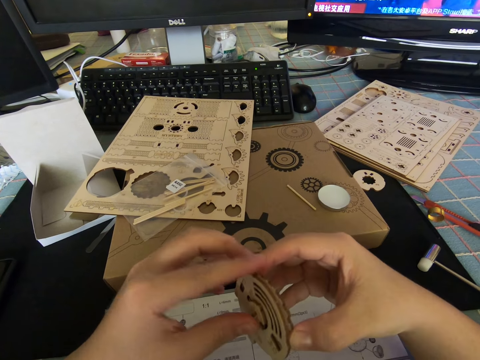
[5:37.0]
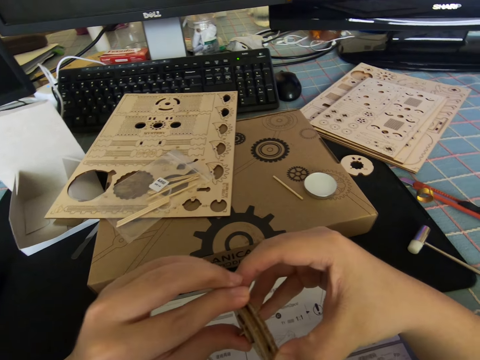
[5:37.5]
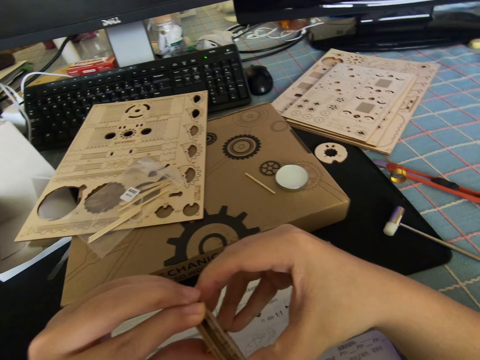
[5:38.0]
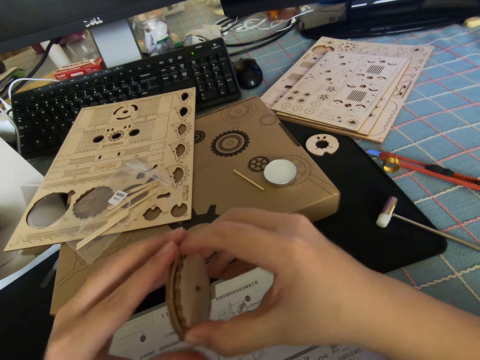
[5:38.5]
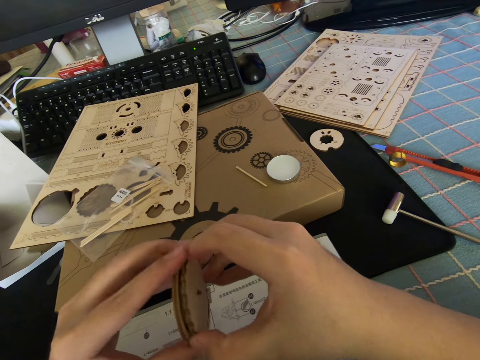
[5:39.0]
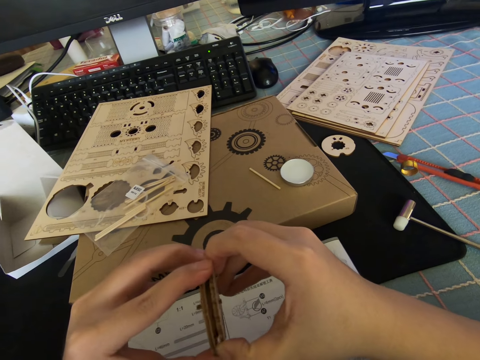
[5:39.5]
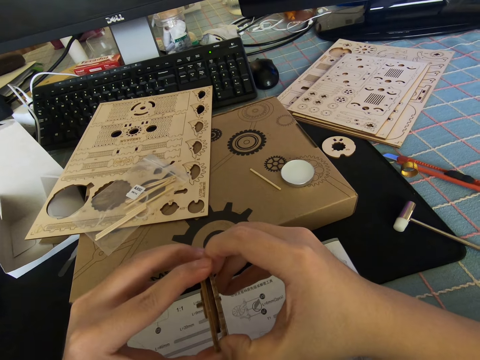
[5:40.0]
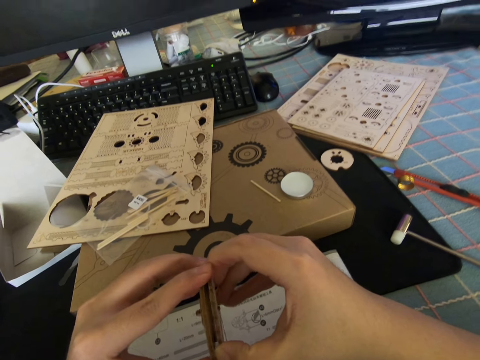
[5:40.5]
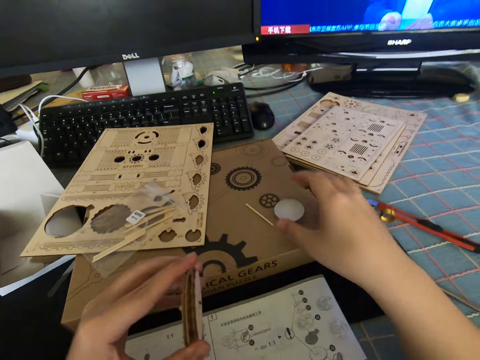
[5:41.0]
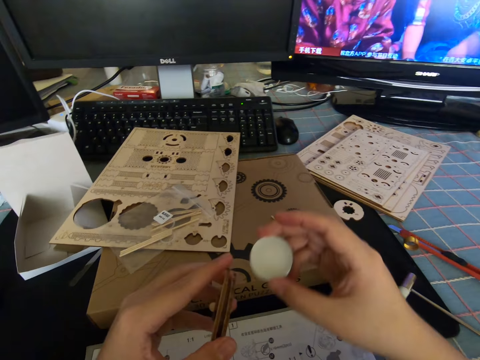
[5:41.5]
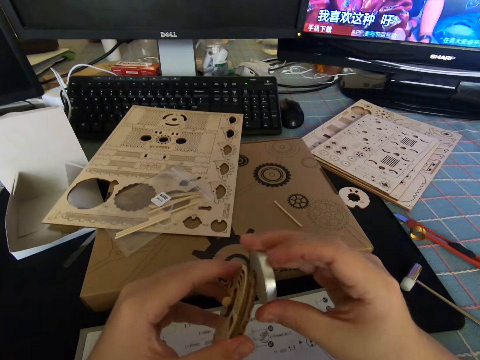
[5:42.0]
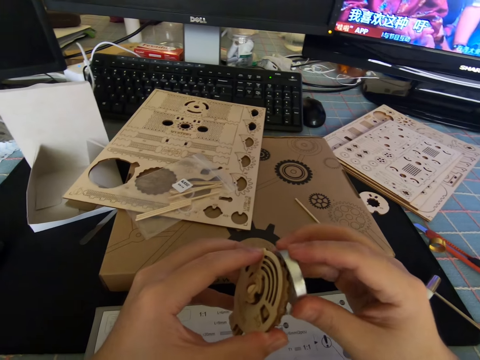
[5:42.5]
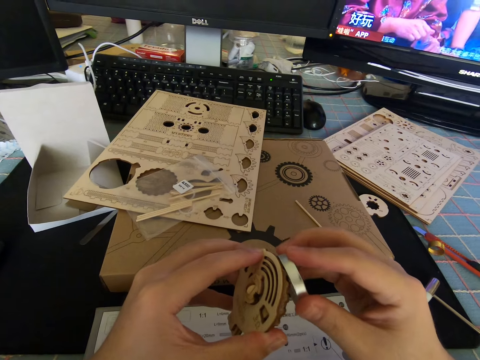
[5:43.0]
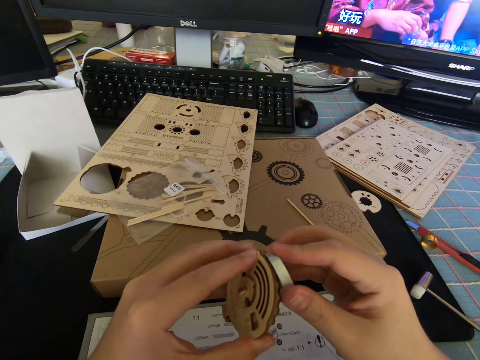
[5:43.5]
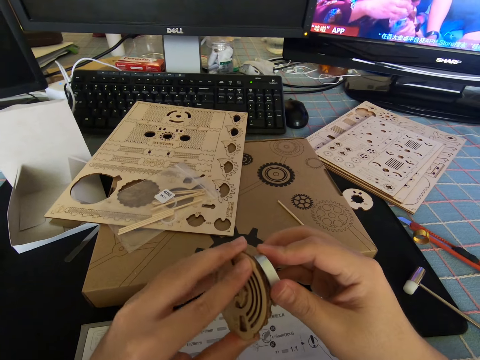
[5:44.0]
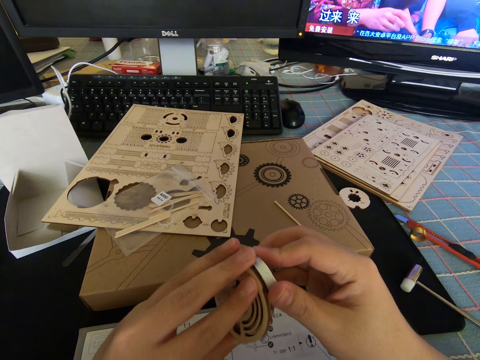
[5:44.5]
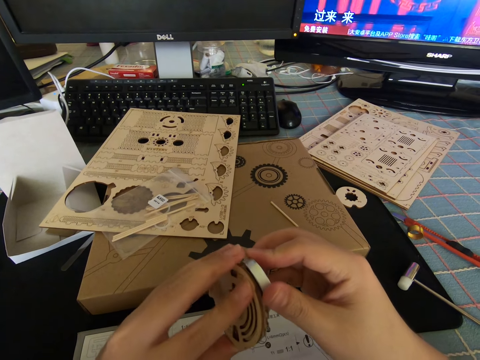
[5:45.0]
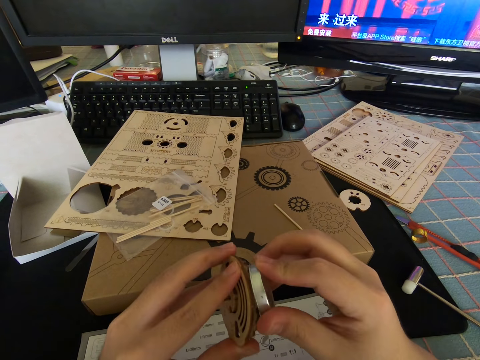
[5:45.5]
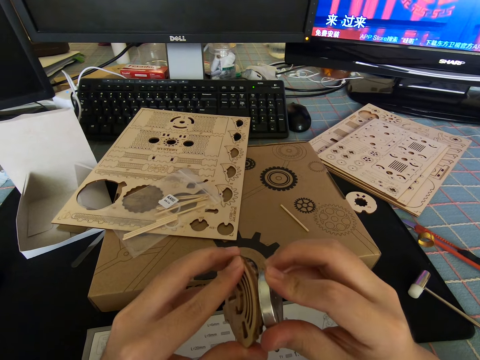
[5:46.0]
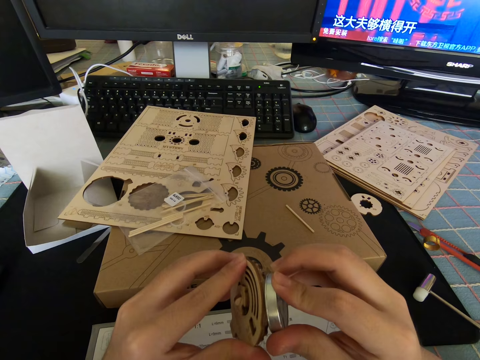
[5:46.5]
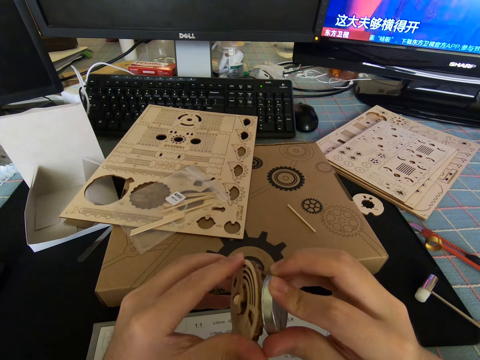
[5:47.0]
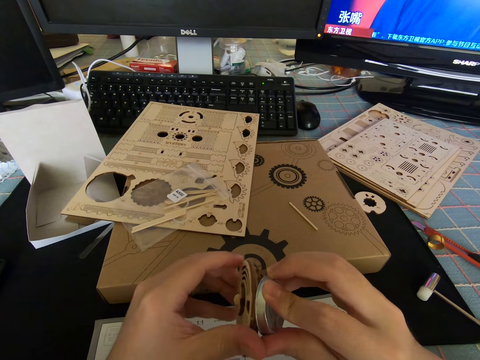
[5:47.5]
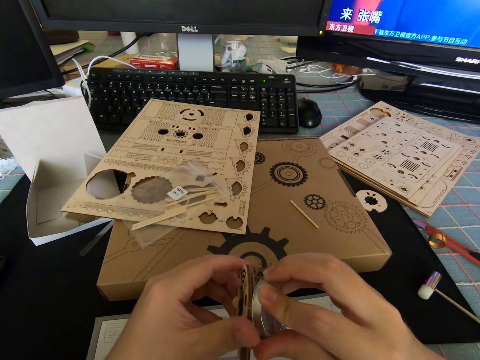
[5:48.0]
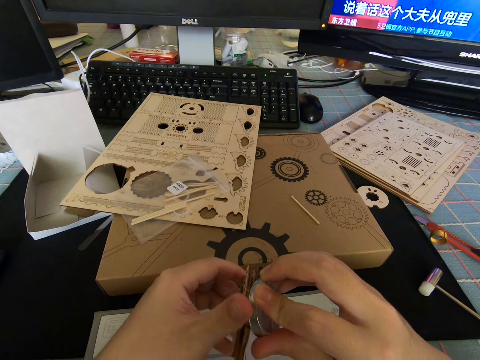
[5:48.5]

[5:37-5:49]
The camera wearer lets go of the cutout. He picks up the stainless steel disc from the table with his right hand. He rubs the disc in his right hand on the edge of the cutout.

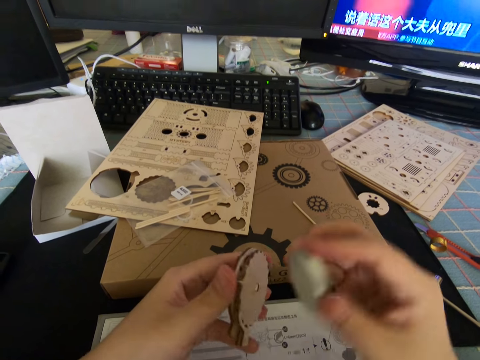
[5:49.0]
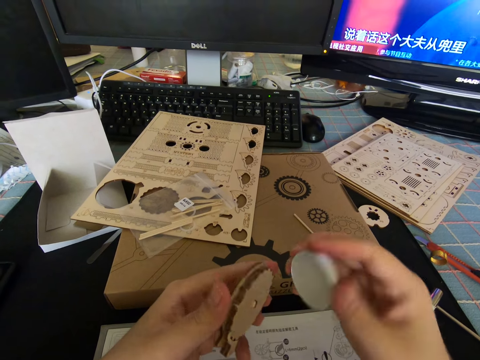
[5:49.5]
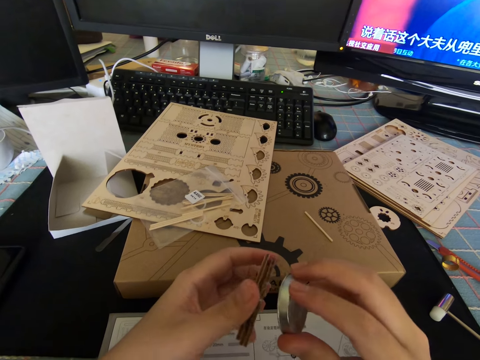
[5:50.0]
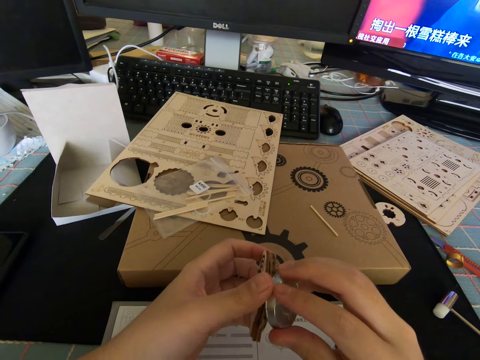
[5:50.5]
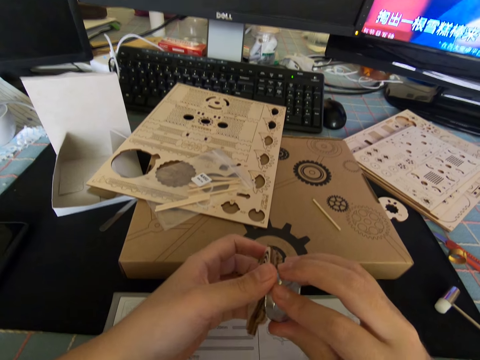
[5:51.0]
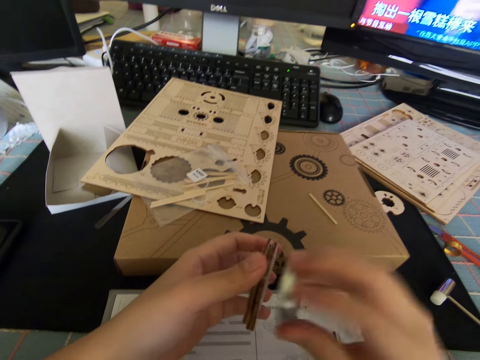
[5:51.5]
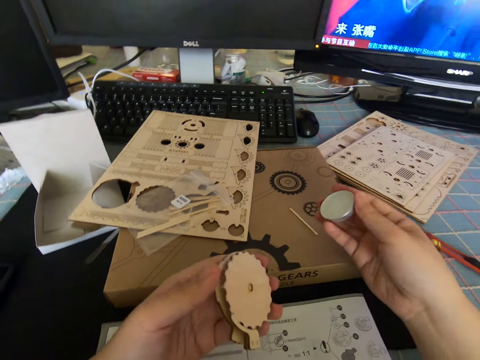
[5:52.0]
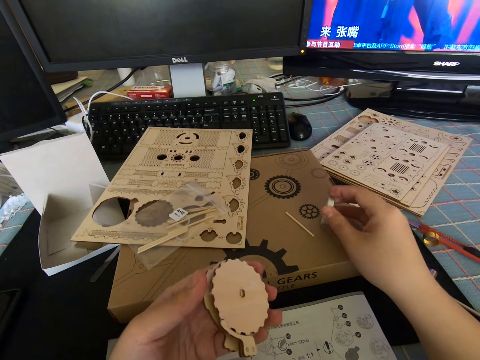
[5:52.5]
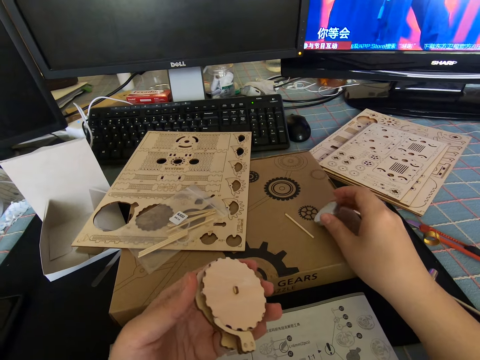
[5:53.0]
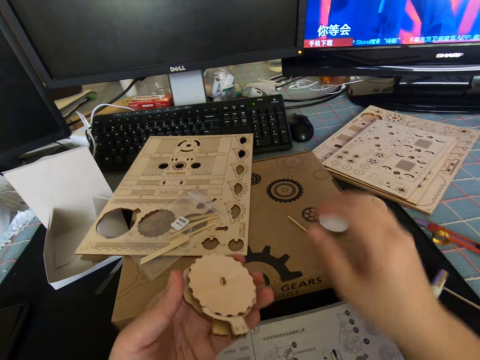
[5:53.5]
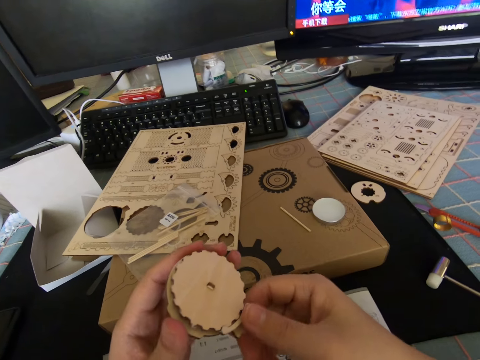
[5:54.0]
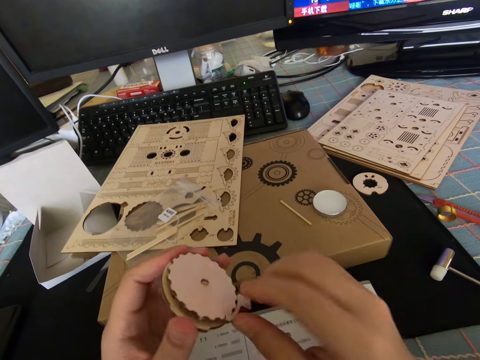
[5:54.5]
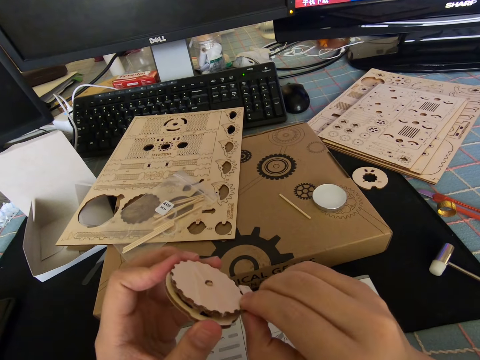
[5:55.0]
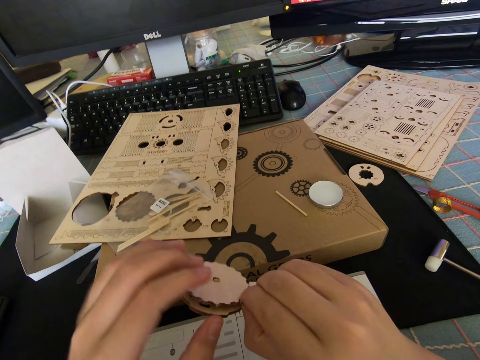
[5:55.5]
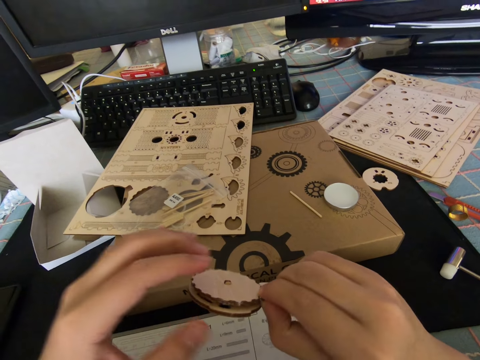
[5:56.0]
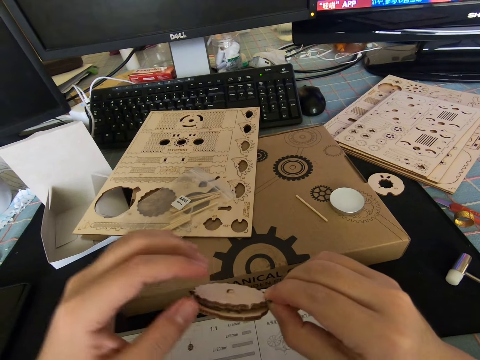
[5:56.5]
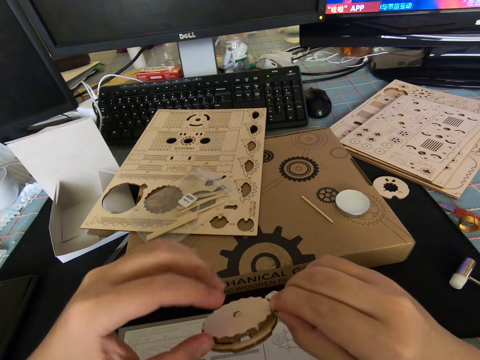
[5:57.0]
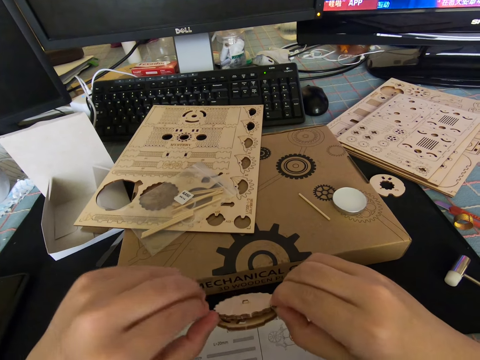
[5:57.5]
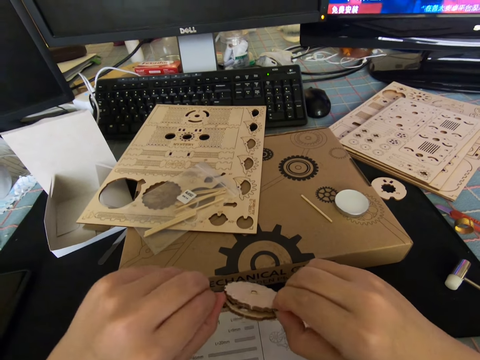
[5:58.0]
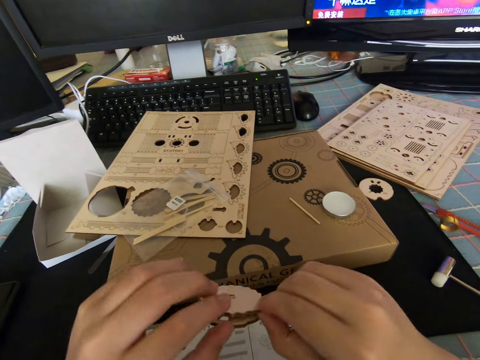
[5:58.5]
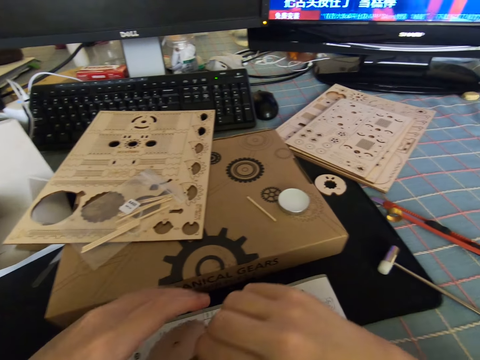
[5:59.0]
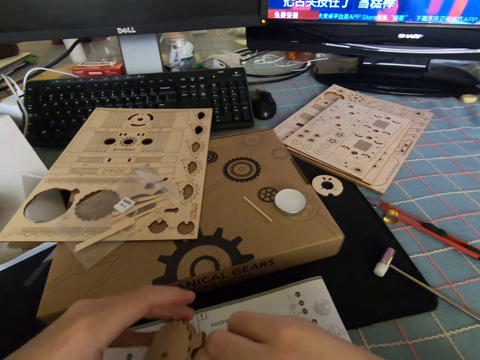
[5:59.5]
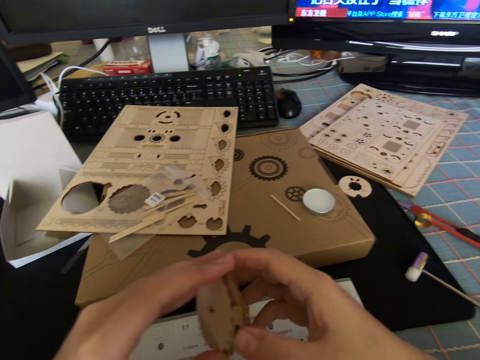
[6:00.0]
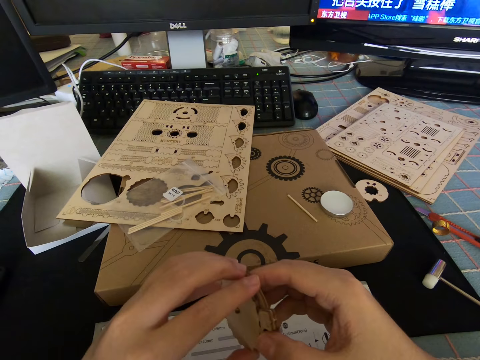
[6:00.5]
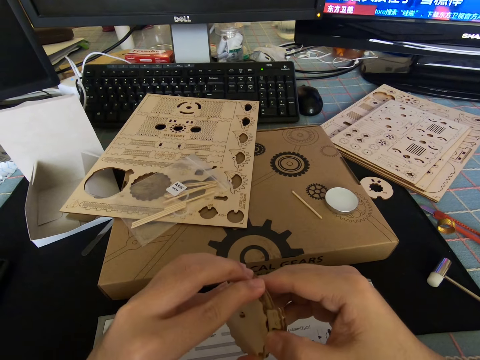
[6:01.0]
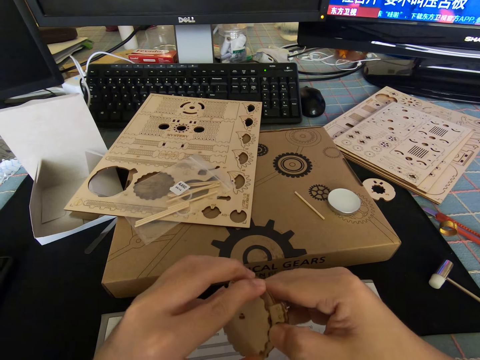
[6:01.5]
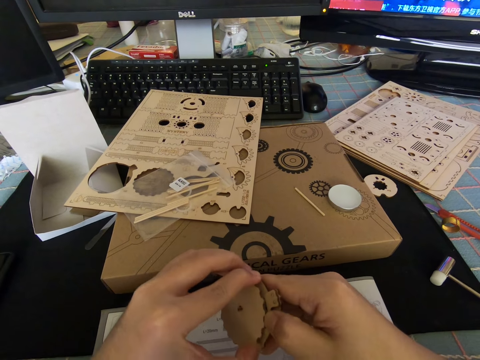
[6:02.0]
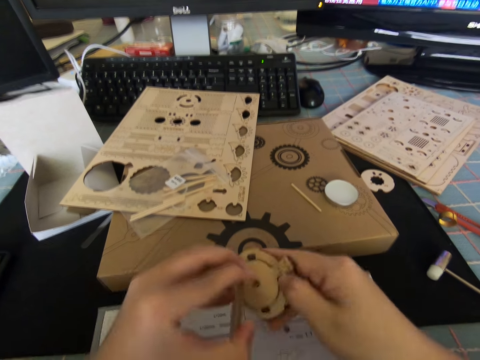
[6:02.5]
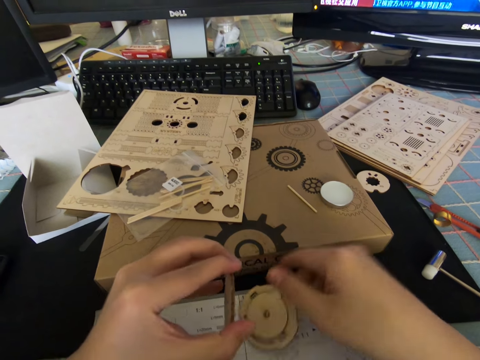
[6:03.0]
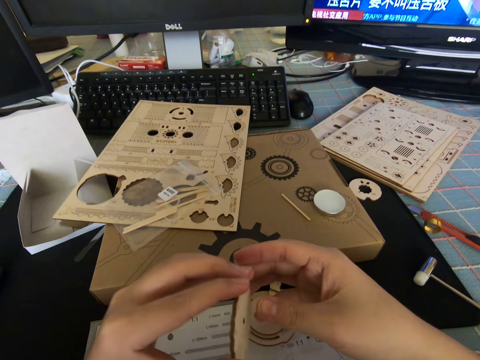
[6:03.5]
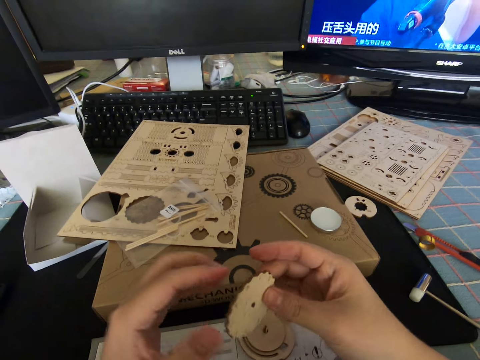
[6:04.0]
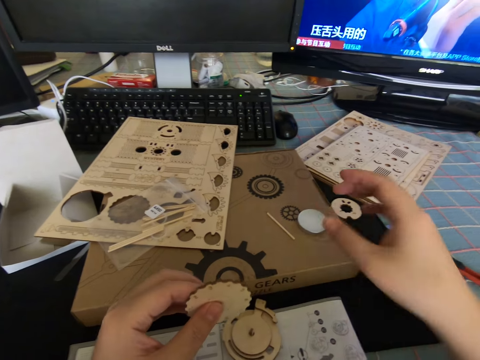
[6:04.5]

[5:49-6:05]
The camera wearer pauses work. He rubs the disc on the edge of the cutout. He places the disc on the box with his right hand. He holds the cutout with both his hands. He pulls on the cutout with his hand. He lets go of the cutout. He pulls on the cutout with his hands. He places a part of the cutout on the manual. He moves the piece about his hands.
